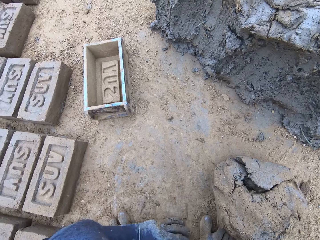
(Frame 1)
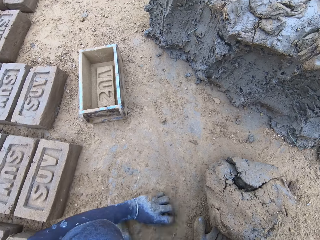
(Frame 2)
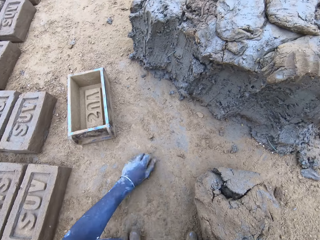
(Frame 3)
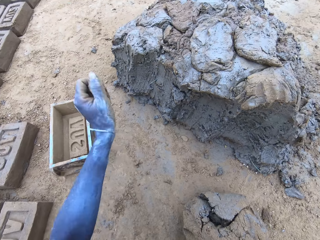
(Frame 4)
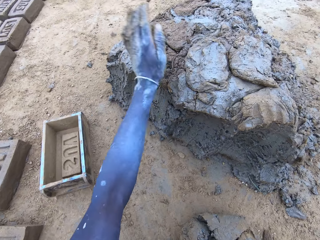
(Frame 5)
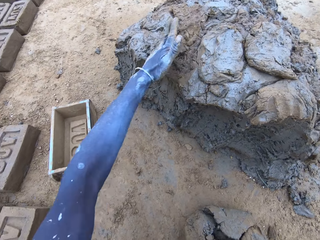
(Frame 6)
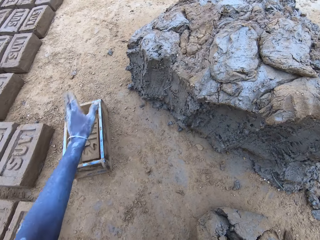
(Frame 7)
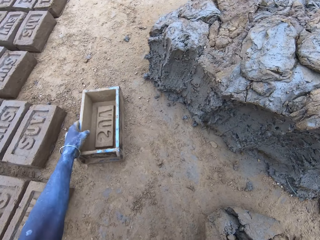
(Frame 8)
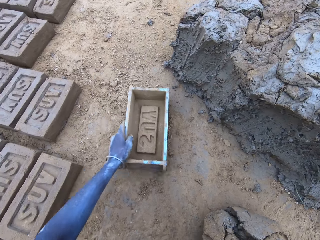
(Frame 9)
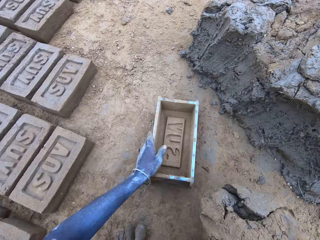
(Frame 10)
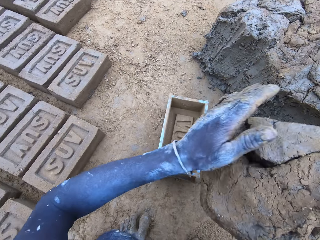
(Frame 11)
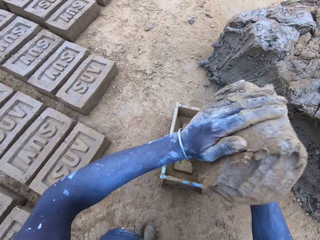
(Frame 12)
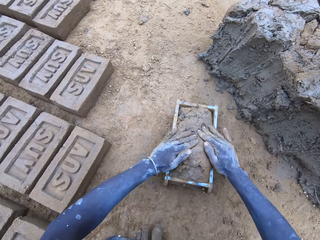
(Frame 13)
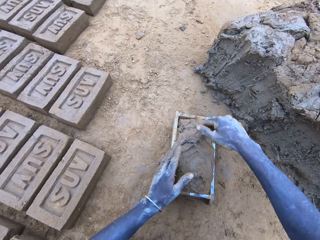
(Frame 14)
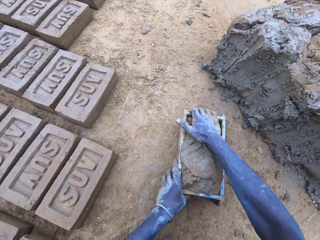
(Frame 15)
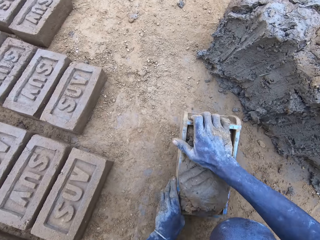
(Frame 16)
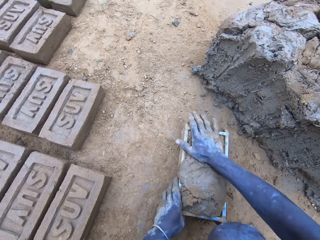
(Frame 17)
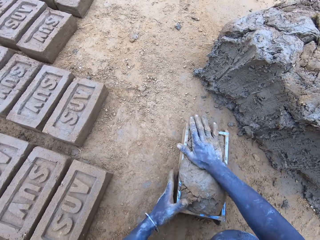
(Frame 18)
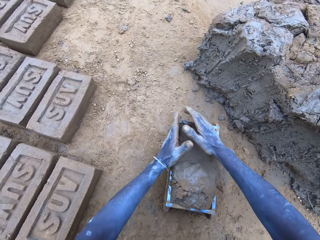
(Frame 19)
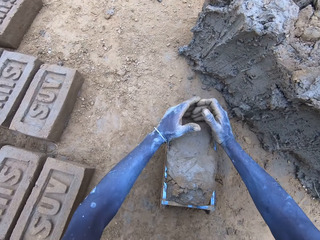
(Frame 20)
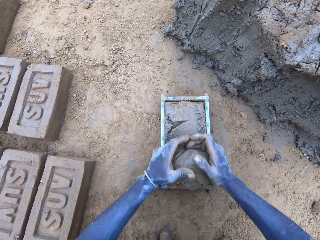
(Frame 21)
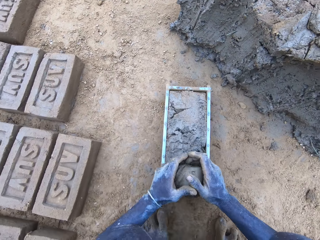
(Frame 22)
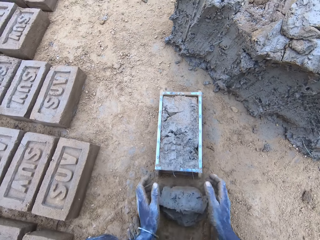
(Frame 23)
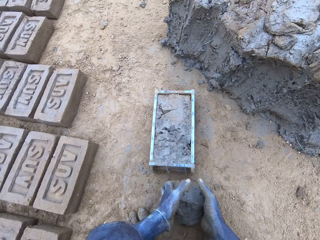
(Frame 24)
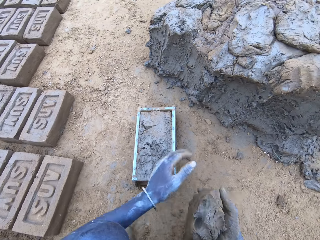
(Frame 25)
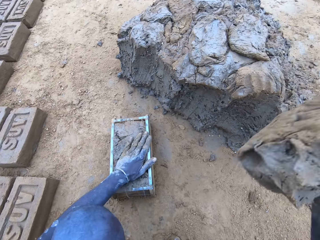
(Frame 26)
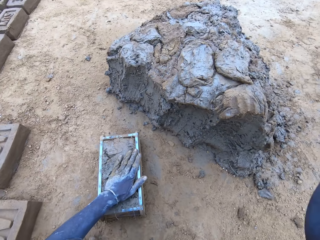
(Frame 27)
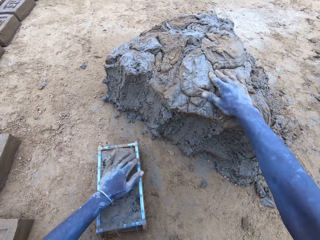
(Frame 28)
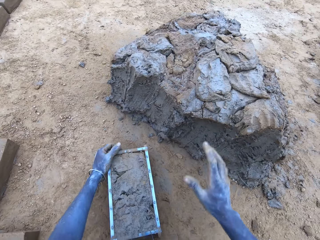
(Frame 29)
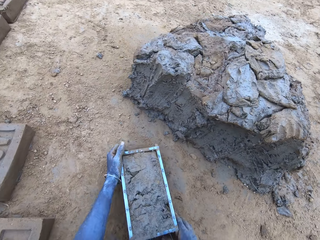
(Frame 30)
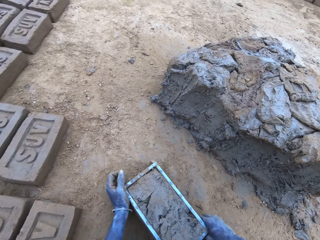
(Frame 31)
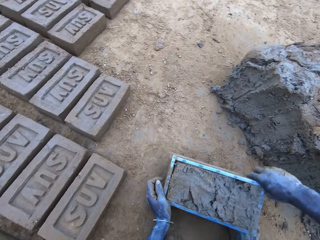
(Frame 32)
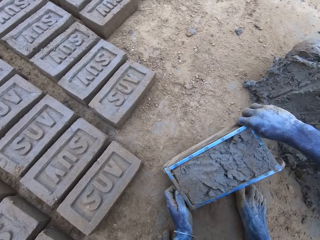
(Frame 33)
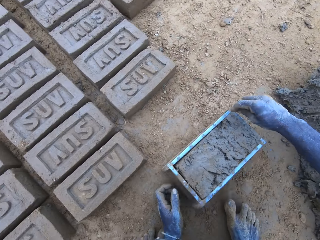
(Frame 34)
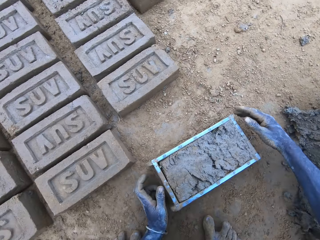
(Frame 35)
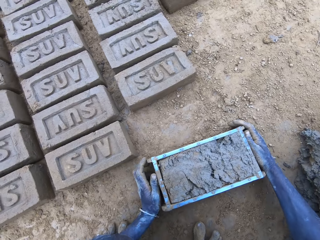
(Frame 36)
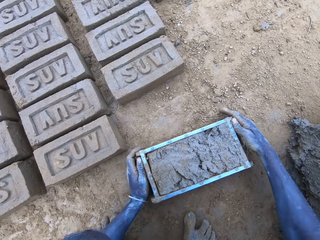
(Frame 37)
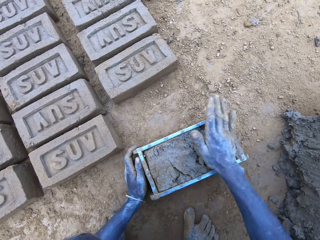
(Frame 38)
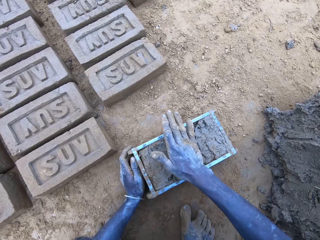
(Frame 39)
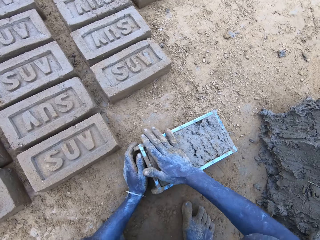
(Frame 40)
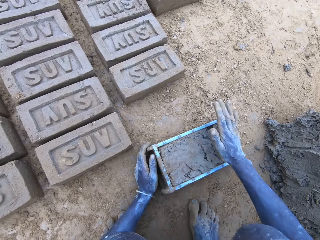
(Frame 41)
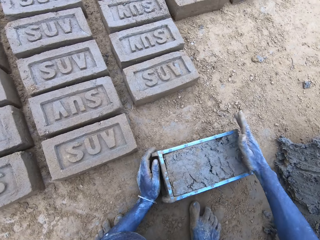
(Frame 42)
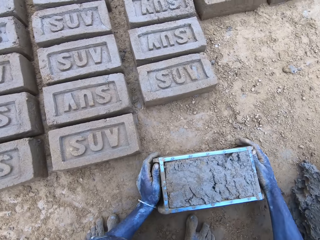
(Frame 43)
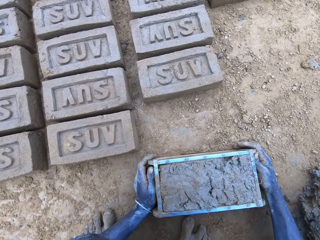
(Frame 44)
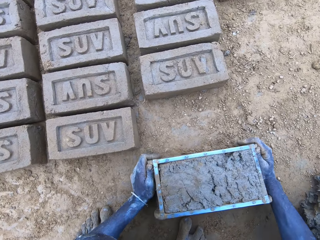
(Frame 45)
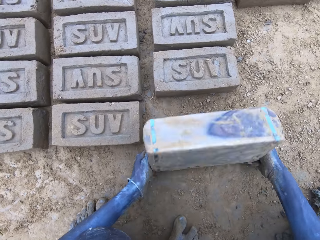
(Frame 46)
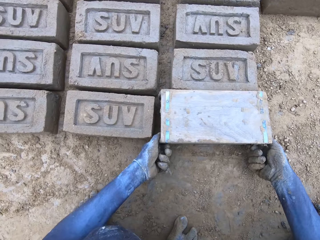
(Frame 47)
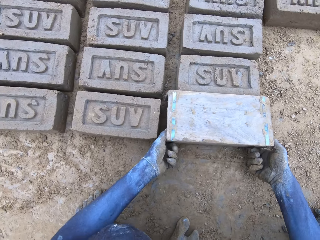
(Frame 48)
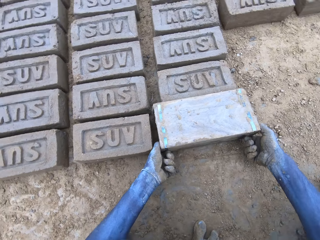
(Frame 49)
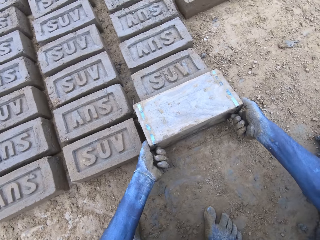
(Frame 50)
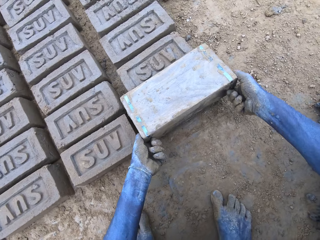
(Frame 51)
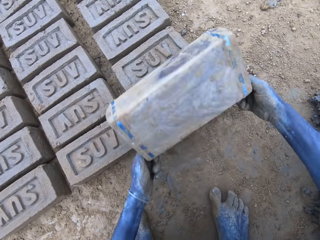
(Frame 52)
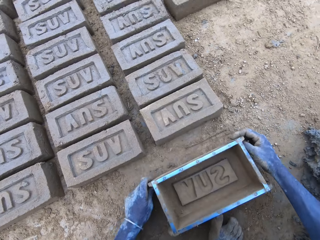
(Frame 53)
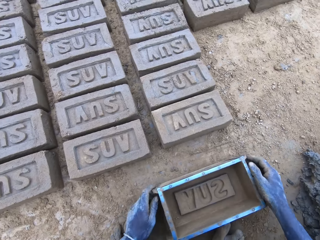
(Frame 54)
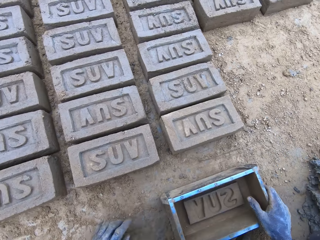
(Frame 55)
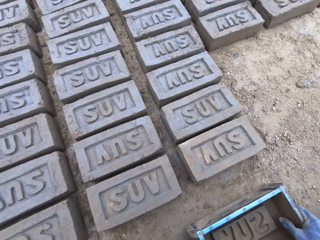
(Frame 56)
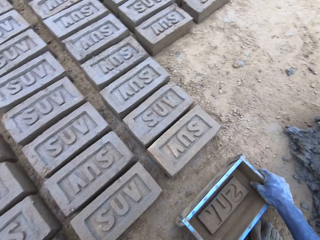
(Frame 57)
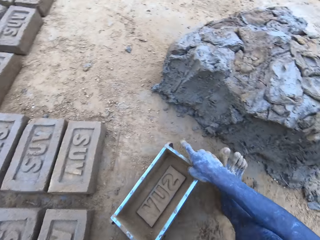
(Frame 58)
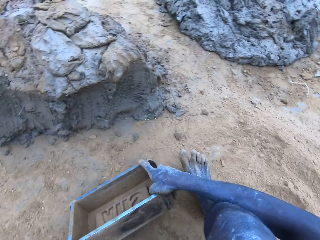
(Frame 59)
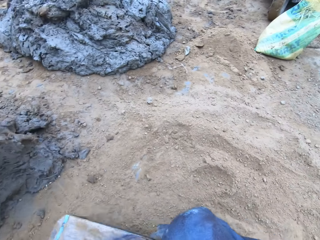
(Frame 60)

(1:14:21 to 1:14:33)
The camera wearer sticks the mud to the mud. They pull the mold box. They put the mud in the mold box. They press the mud in the mold box. They scrape the surplus mud from the mold box and drop it. They stick the mud to the mud. They drag the mold box on the ground. They hit the mold box on the ground. They put the brick on the ground. They press the mud in the mold box. They turn the mold box upside down. They remove the mold box from the brick. They put the mold box on the ground.

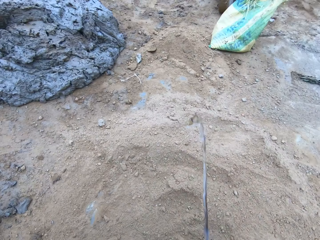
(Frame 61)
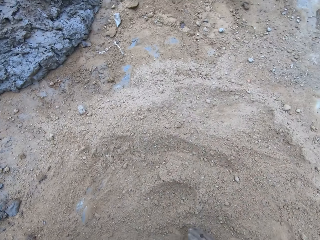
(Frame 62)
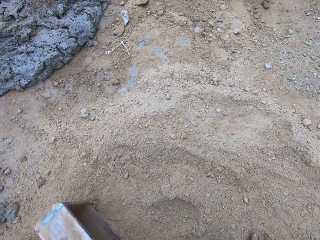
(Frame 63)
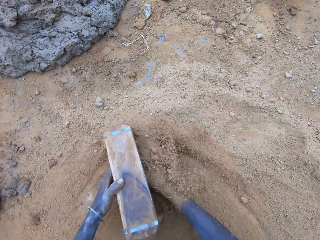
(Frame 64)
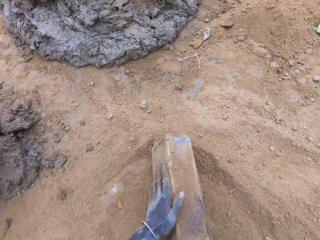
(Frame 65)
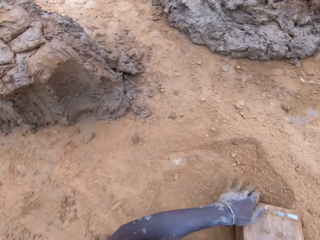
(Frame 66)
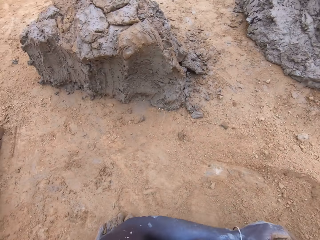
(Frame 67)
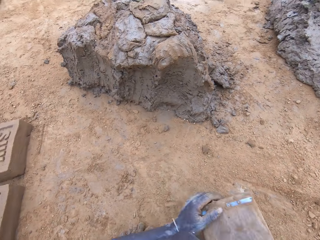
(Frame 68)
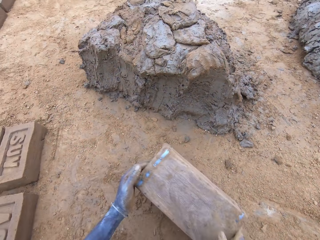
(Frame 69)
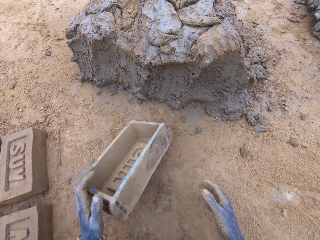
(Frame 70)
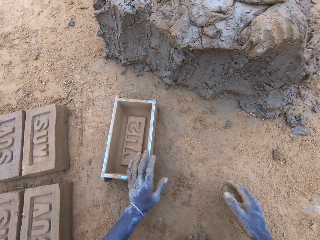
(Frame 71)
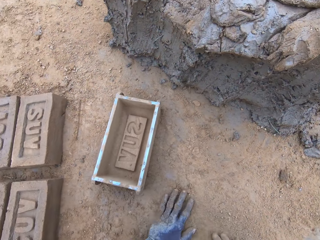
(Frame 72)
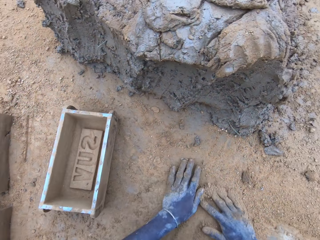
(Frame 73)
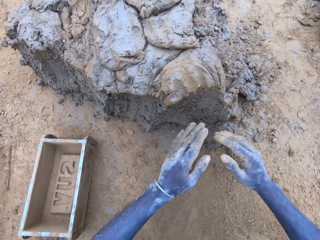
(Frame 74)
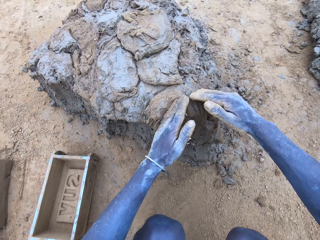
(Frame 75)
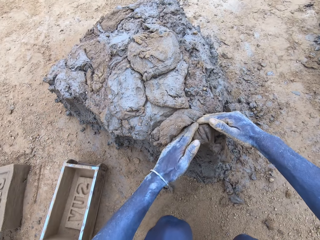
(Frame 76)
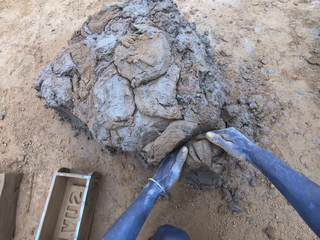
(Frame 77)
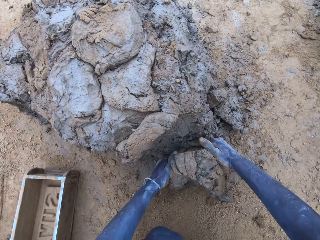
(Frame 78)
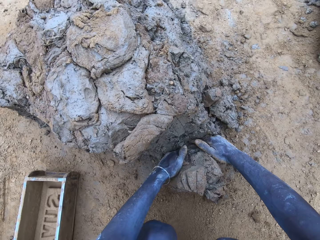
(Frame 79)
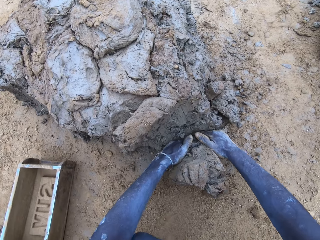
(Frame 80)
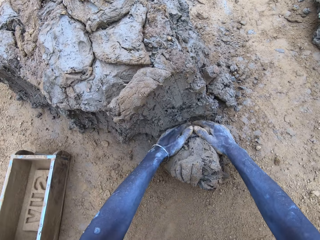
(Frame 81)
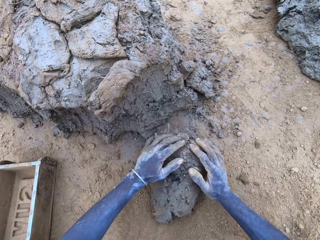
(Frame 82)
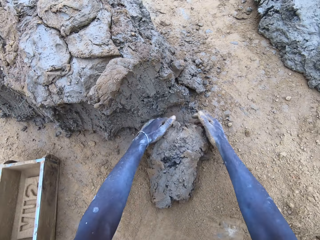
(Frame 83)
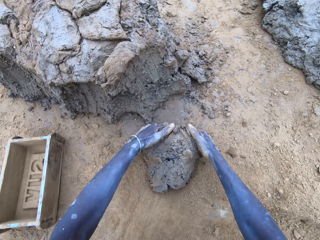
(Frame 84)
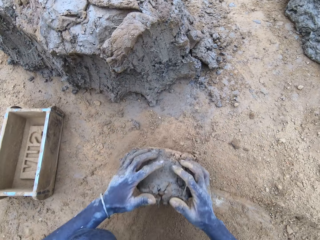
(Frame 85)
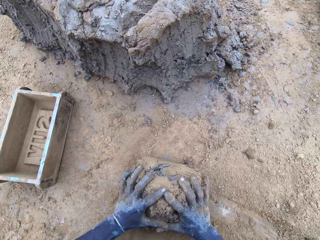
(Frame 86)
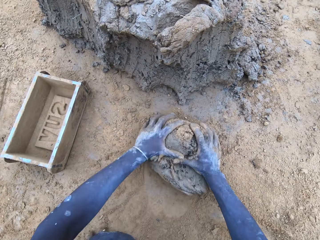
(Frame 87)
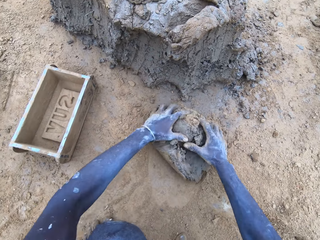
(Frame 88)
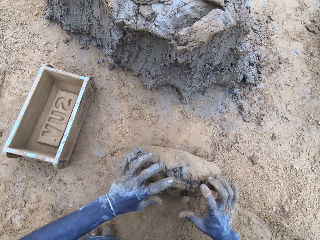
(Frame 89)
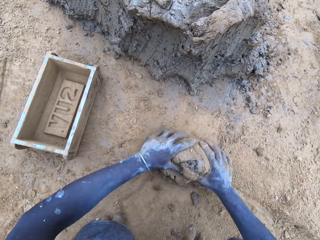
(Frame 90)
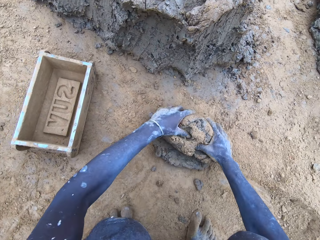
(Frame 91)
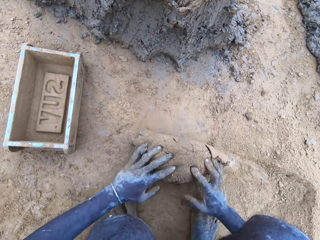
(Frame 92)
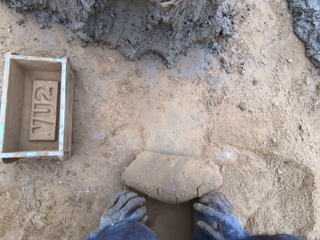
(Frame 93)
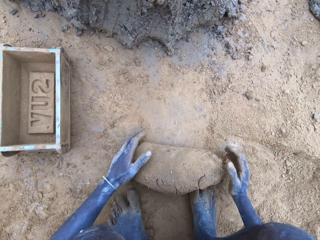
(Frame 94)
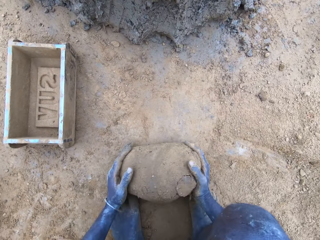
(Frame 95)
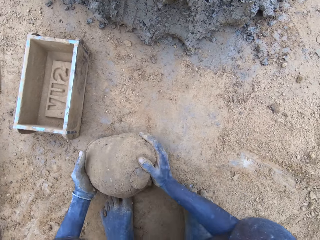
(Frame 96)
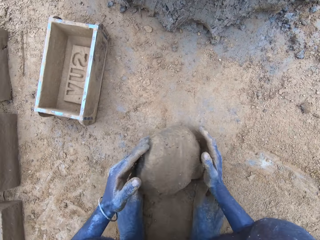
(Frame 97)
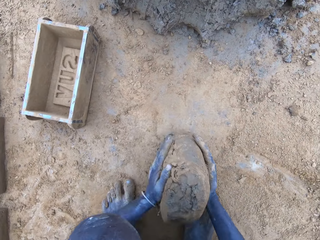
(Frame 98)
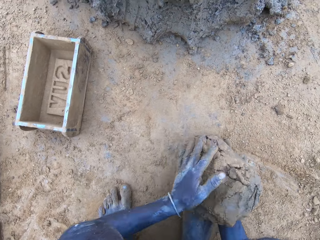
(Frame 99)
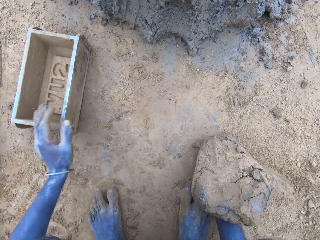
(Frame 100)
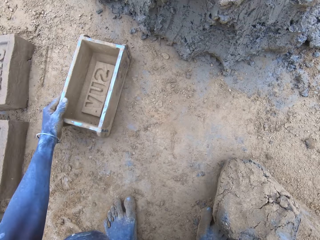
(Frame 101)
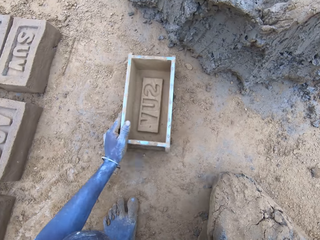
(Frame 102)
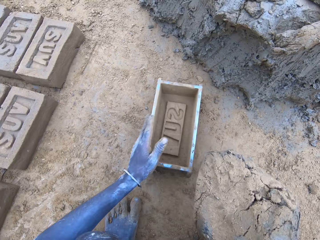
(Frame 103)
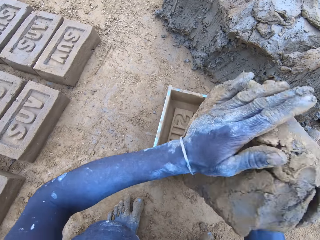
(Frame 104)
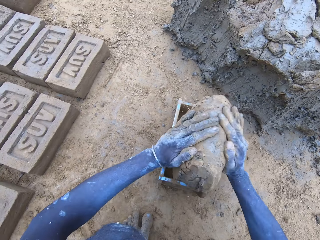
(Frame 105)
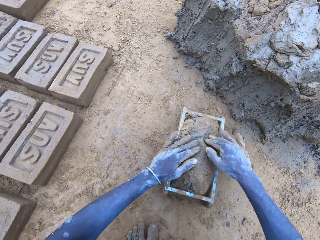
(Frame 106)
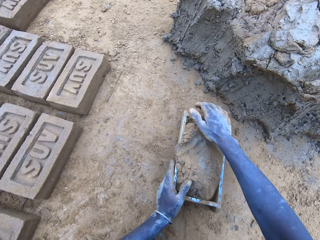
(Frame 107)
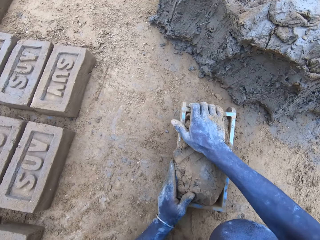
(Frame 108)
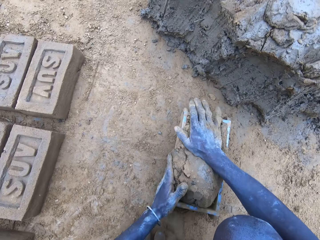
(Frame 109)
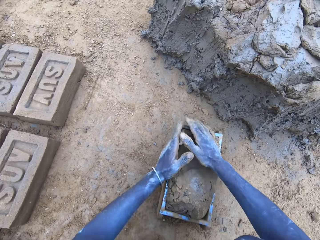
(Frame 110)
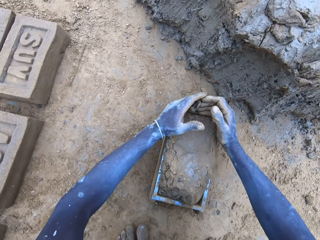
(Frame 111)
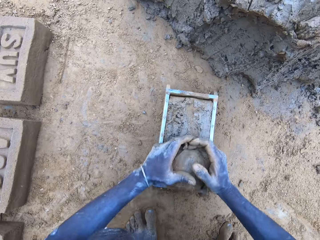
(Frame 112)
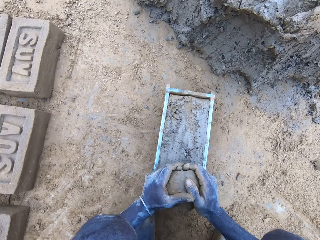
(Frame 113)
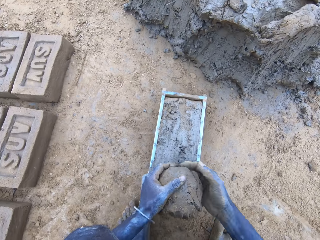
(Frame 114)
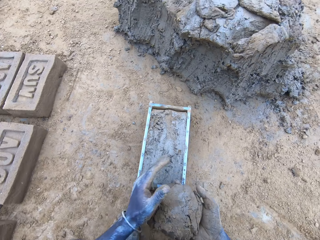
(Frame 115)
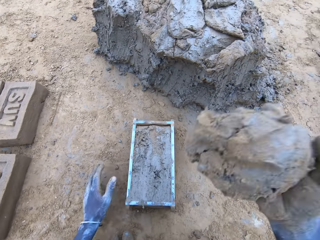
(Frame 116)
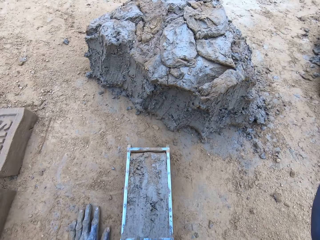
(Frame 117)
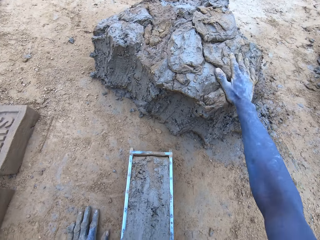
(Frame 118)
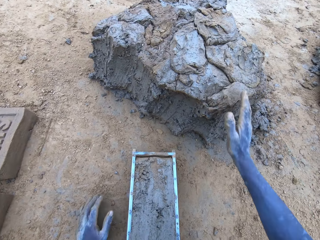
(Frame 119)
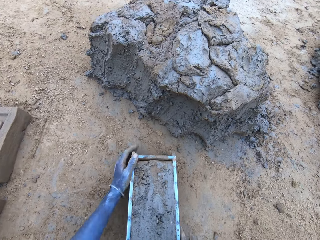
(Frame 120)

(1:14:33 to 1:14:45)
The camera wearer drags the mold box on the ground. They sprinkle sand into the mold box. They put the mold box on the ground. They spread the sand with the hands. They cut the mud. They scrape mud. They mold the mud. They roll the mud on the sand. They pull the mold box. They put the mud in the mold box. They press the mud in the mold box. They scrape the surplus mud from the mold box and drop it. They stick the mud to the mud.
